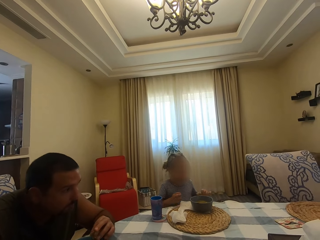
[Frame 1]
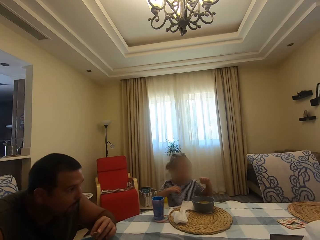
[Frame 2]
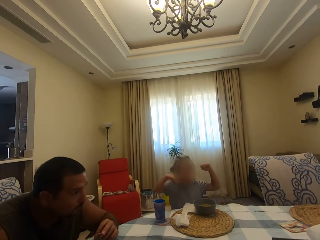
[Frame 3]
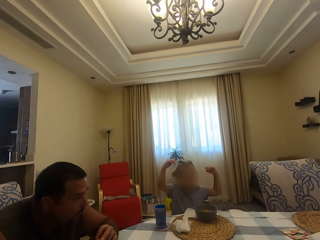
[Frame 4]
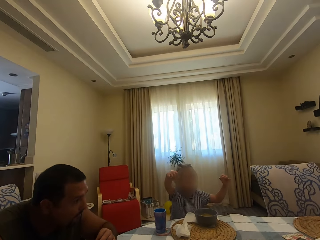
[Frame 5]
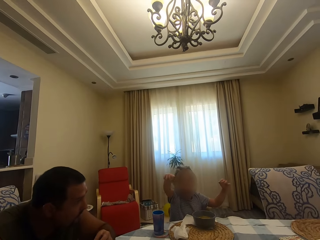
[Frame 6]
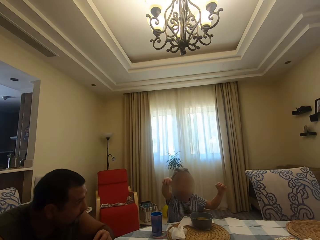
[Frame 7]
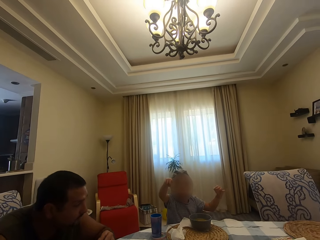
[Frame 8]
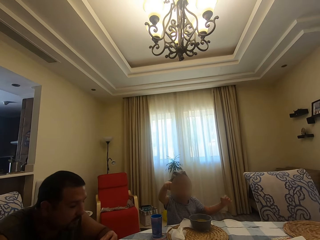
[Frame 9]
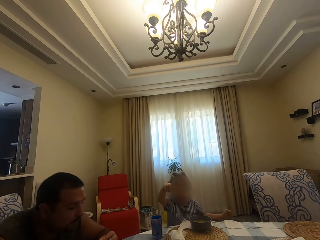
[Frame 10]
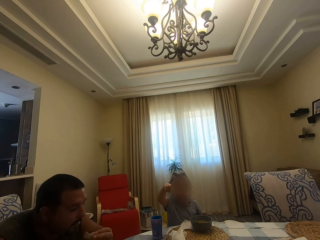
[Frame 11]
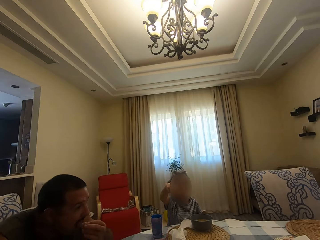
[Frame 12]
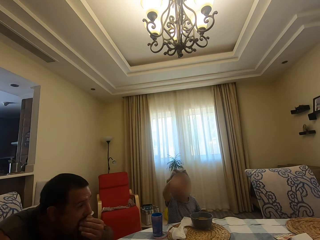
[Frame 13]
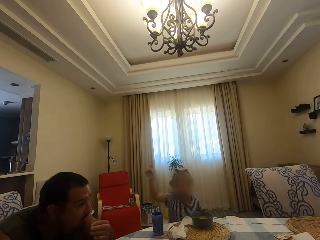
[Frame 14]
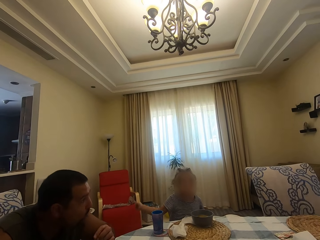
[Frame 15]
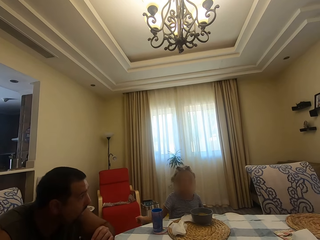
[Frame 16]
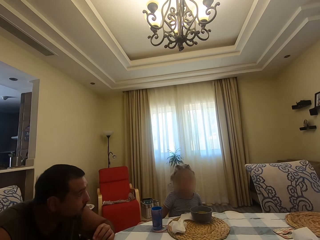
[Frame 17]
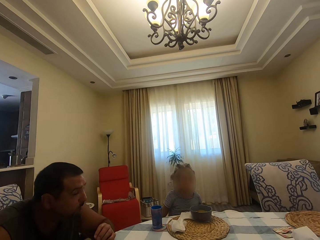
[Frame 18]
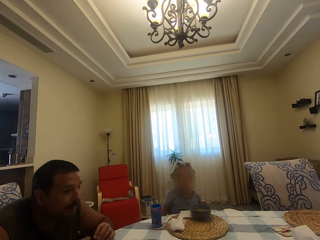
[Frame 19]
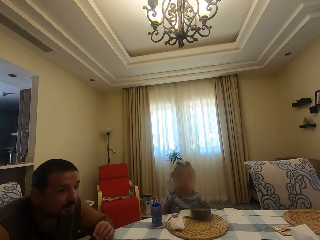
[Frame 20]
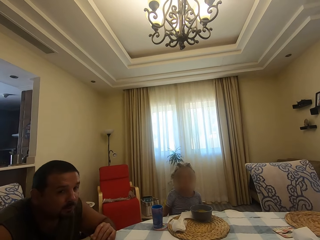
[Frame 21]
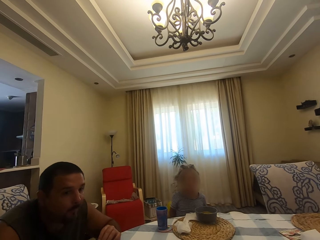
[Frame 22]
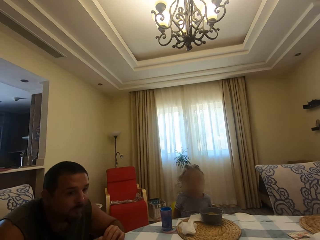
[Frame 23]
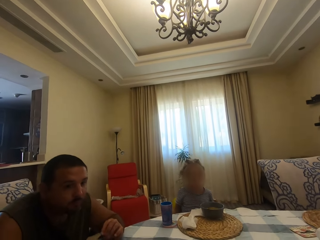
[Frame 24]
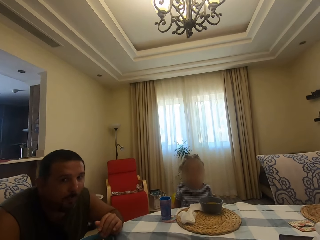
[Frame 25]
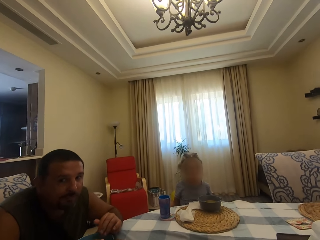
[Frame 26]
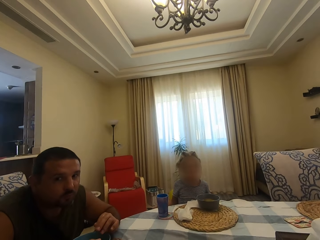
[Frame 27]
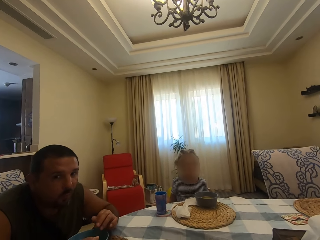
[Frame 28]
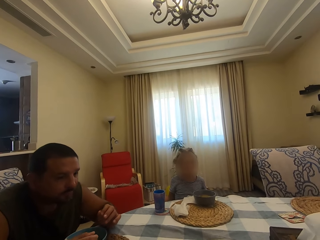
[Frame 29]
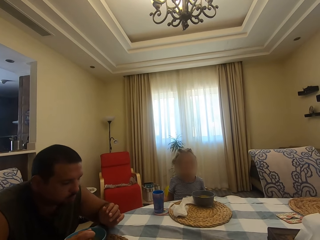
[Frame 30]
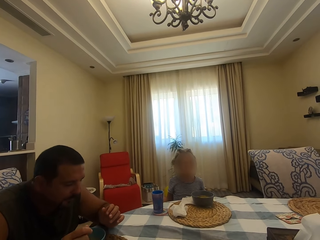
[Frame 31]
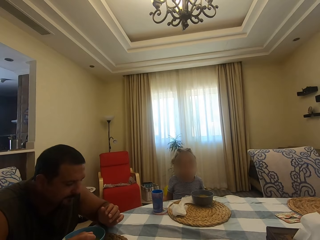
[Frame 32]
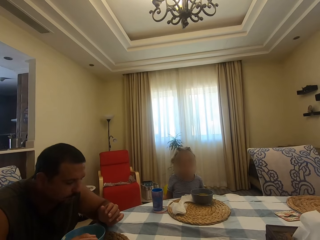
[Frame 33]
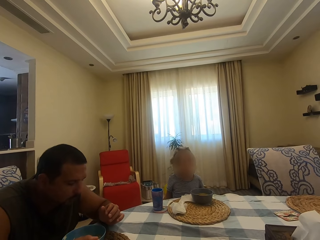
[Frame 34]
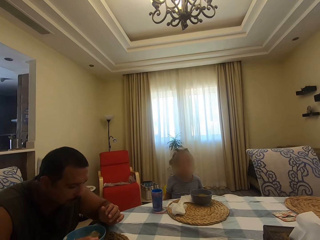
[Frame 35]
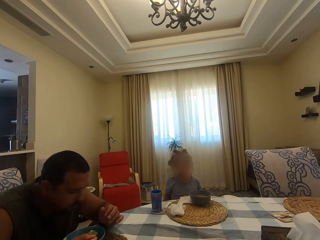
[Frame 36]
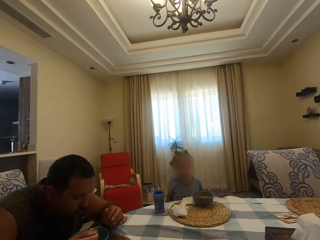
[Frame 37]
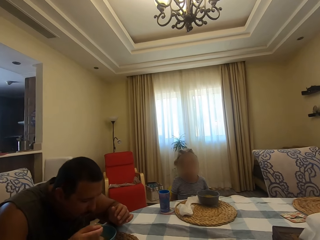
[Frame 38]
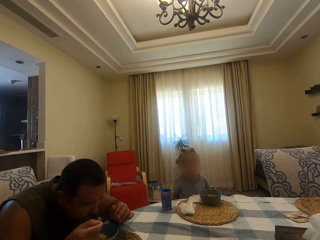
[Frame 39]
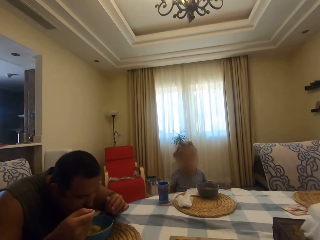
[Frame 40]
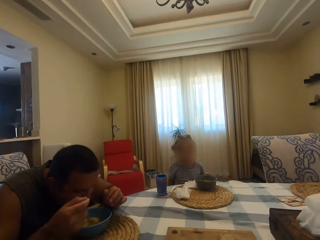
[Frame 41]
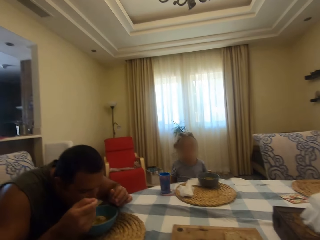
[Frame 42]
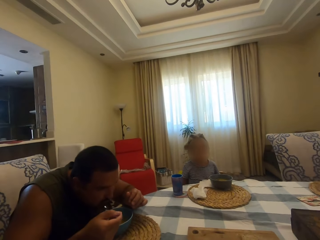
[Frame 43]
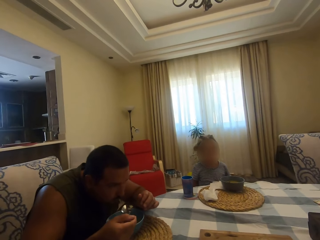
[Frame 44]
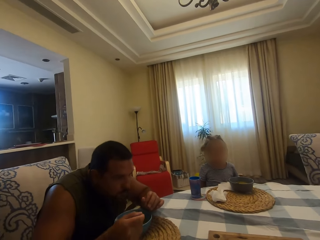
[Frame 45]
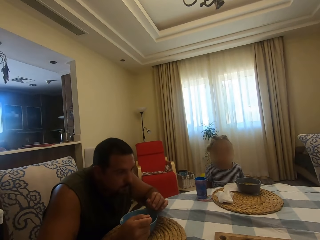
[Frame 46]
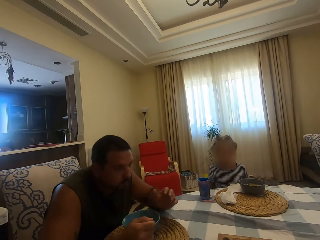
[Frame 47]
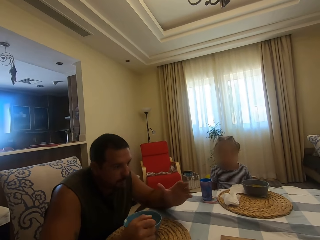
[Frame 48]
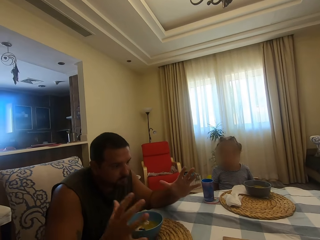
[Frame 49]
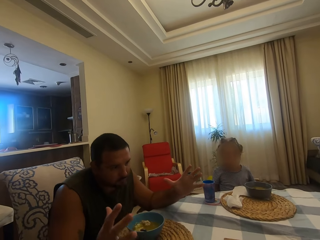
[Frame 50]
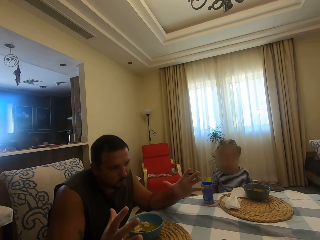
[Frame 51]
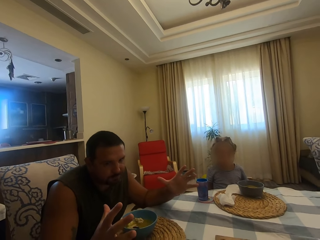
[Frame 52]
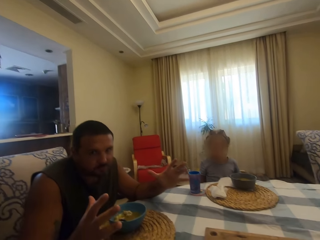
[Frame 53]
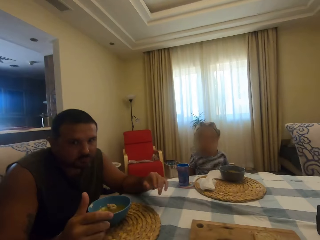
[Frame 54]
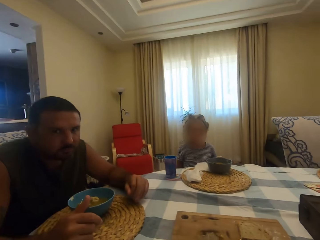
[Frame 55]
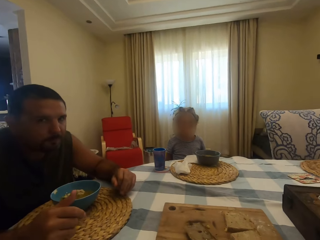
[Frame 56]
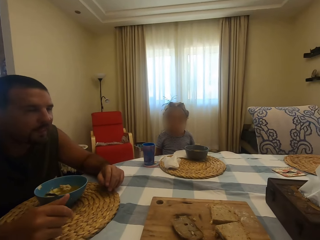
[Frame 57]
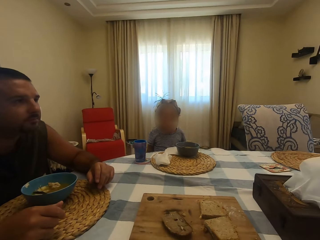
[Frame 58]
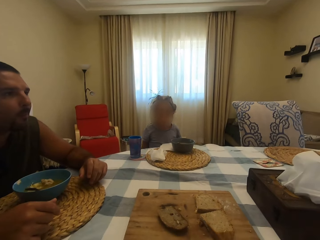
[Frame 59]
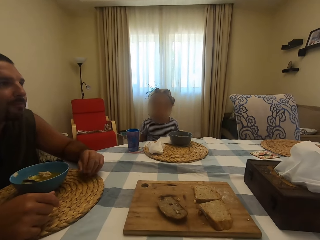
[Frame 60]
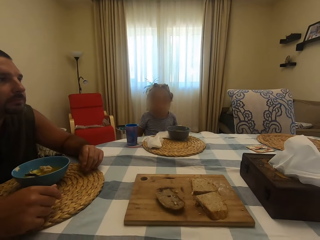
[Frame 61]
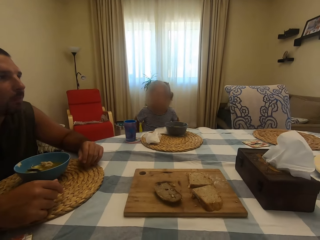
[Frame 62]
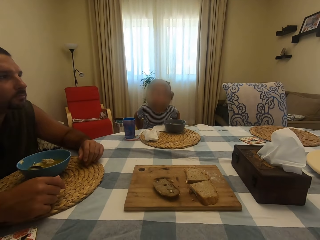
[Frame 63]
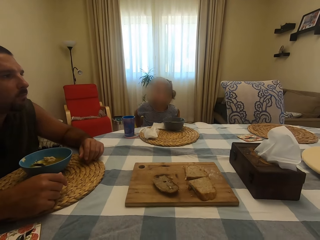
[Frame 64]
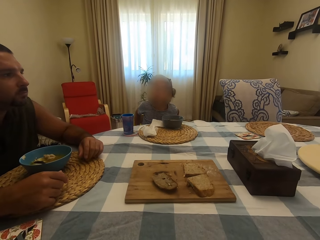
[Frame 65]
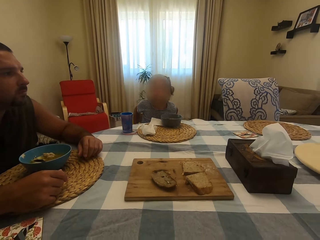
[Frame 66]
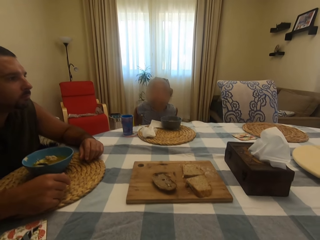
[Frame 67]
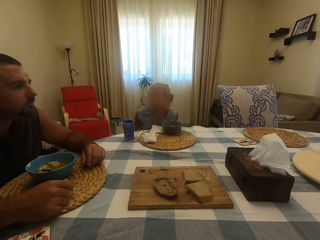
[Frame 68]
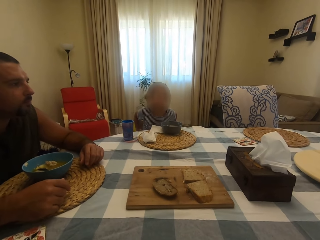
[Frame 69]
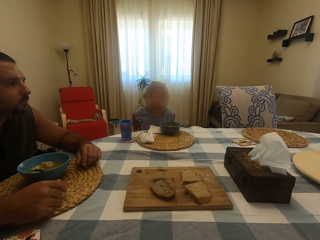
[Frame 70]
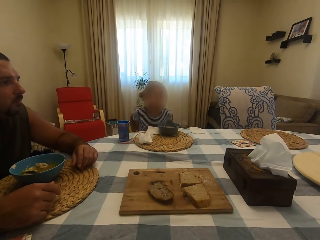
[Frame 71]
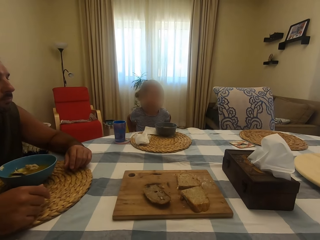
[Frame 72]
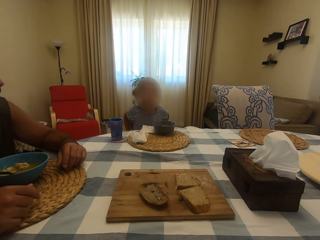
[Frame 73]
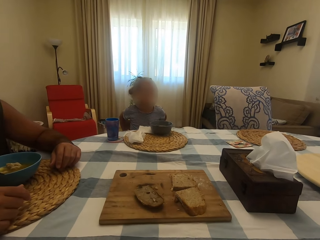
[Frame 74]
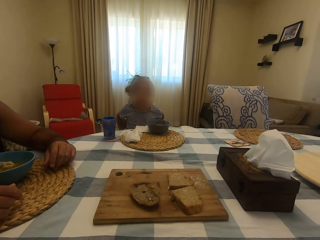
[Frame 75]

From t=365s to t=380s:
A girl moves hands. A man chews his food, bites something, and chews his food. The man twists his fingers. A person talks with another person and the camera wearer. The man scoops soup in the bowl with a spoon, puts soup in the mouth with a spoon, and eats. The man puts a spoon in the bowl, chews his food, and uses gestures. The man lifts his hands up. The man looks around. The camera wearer looks around. The girl moves around.

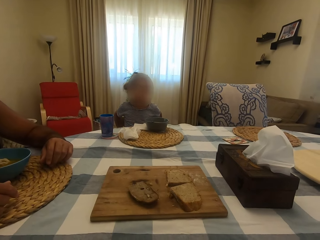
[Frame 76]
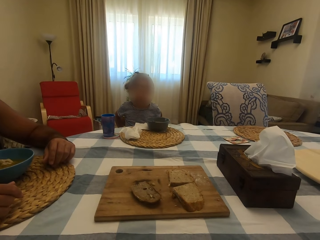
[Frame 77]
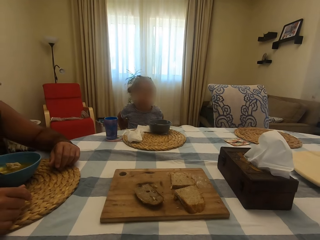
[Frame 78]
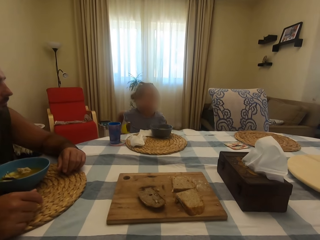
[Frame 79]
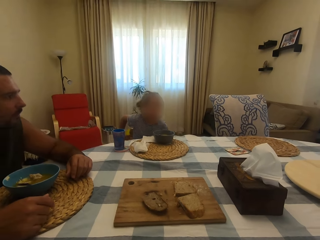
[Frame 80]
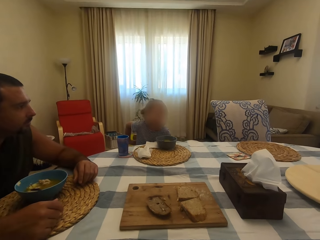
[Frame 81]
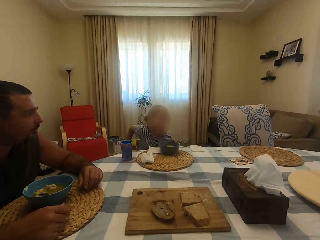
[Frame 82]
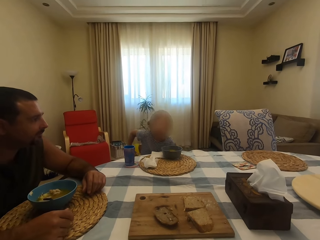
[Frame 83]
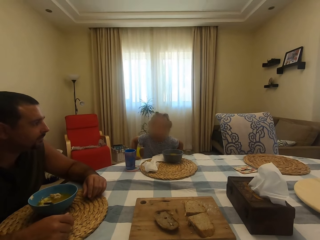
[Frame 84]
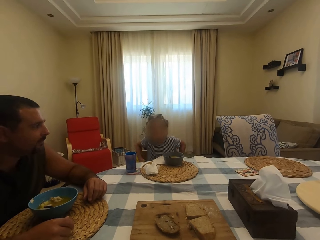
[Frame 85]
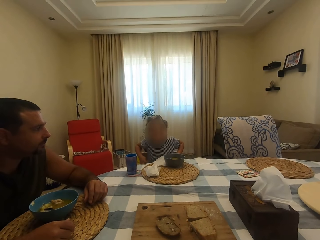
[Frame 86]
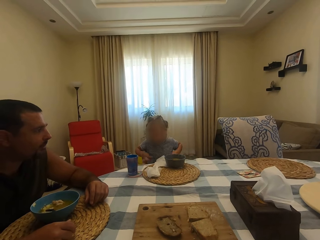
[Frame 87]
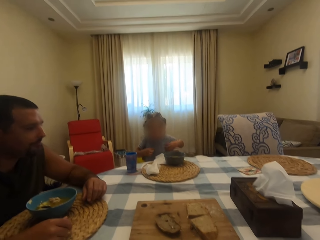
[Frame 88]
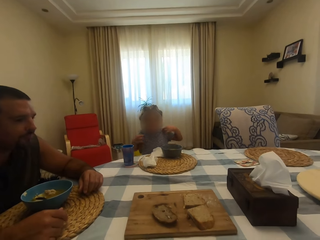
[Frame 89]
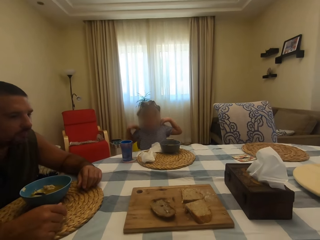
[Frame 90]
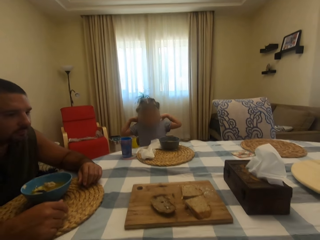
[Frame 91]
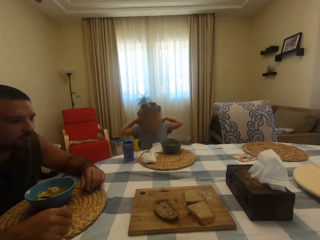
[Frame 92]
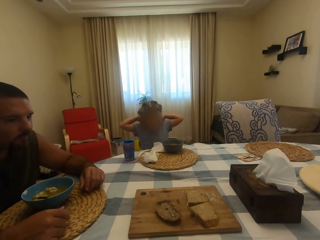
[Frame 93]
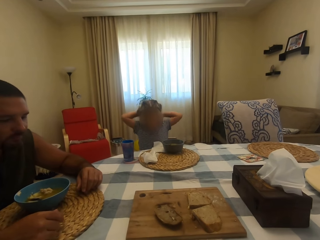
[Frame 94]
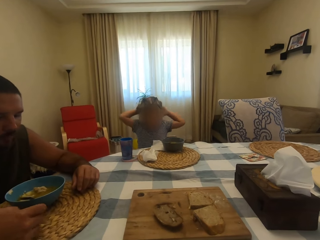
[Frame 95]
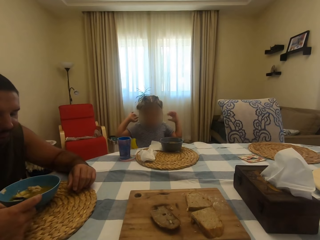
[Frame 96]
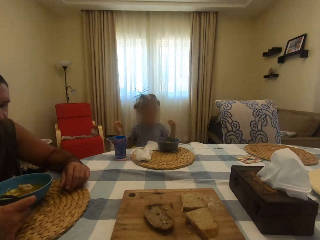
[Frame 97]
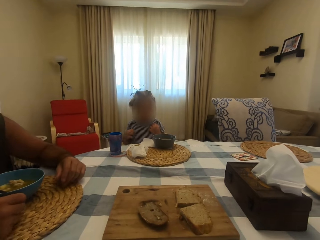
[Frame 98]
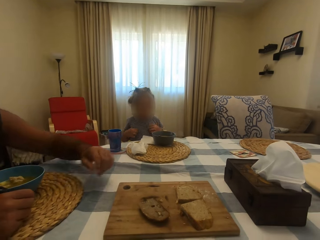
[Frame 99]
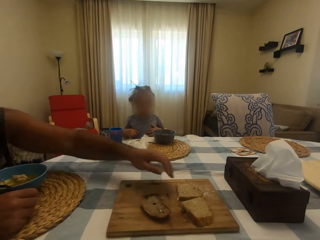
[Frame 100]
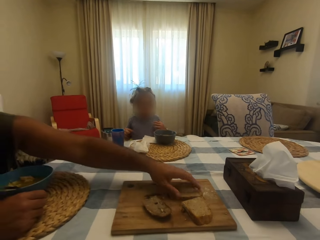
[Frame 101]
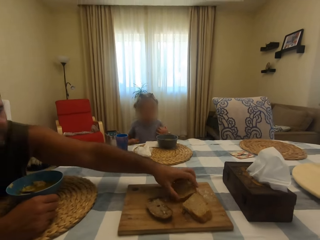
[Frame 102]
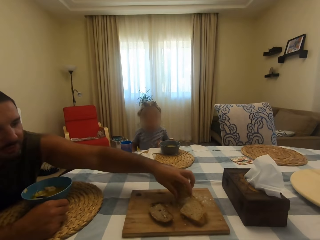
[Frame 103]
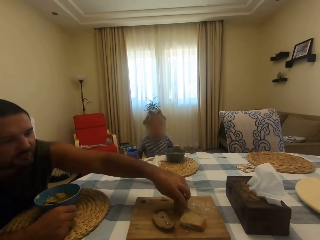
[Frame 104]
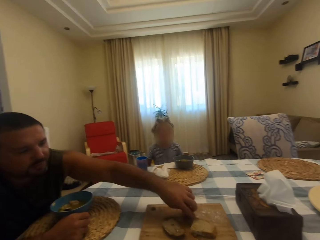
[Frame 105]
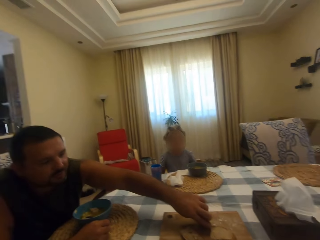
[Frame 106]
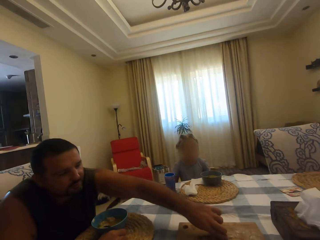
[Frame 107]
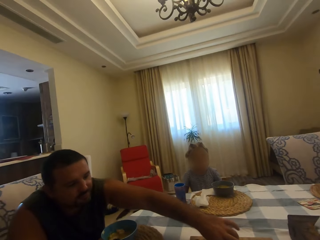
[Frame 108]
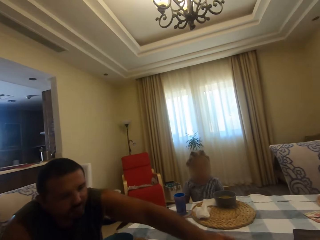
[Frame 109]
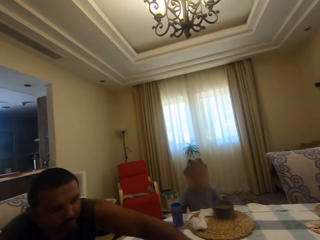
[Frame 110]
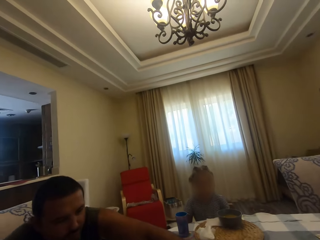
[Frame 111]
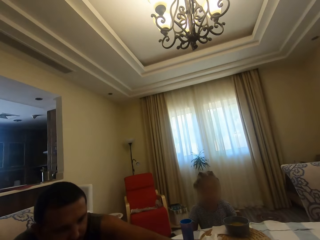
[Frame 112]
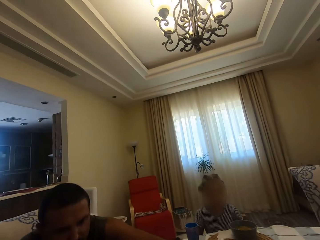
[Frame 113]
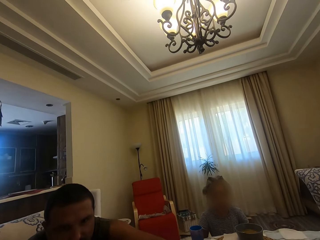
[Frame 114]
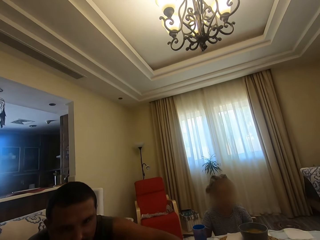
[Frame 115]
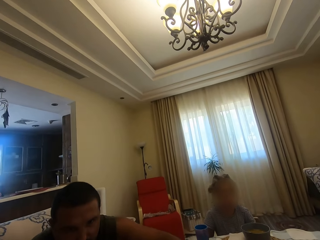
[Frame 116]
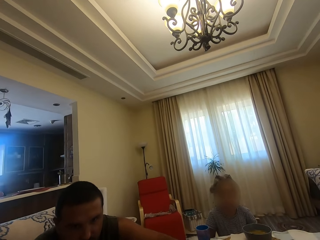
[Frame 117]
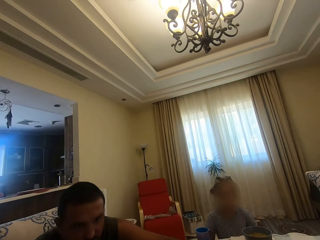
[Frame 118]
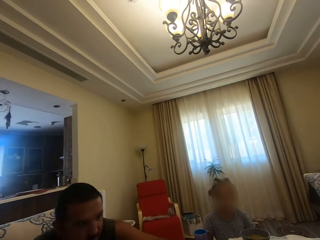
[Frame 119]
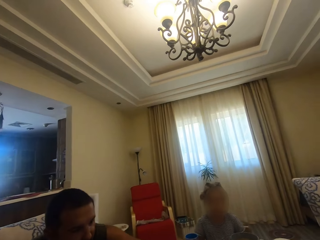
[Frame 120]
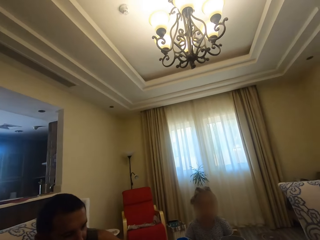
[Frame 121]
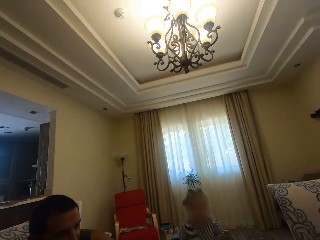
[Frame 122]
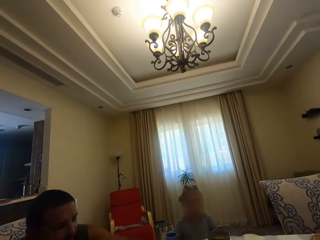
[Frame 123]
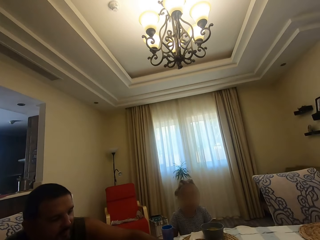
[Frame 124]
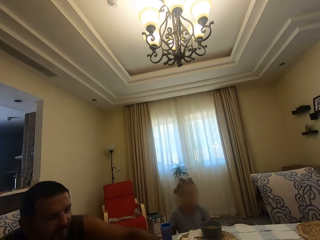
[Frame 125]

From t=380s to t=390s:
A girl moves hands around. A person talks with the camera wearer and a man. The man picks up bread on the board on the table. The man talks with the camera wearer. The camera wearer looks around.
